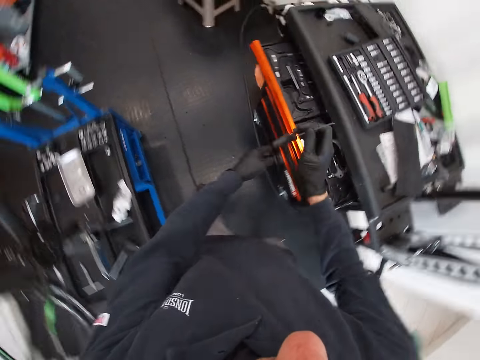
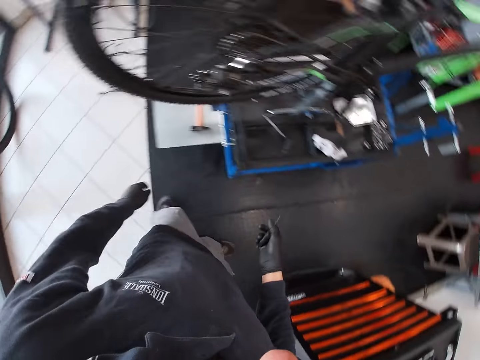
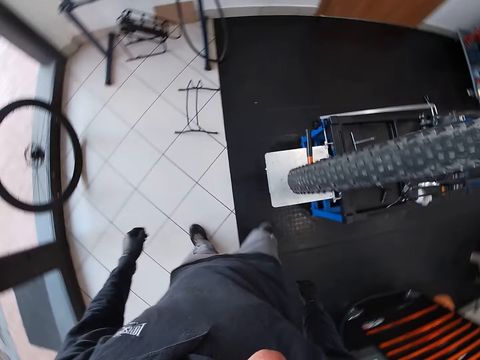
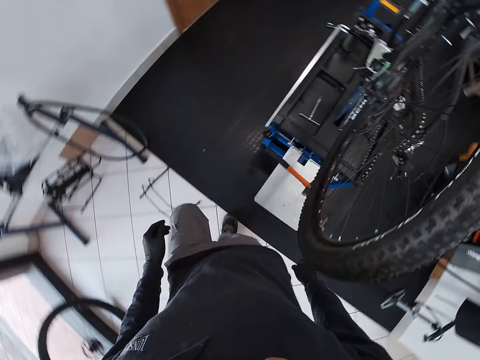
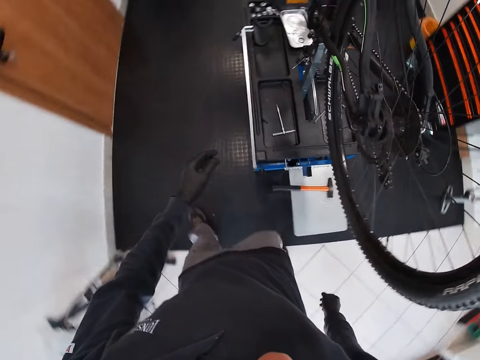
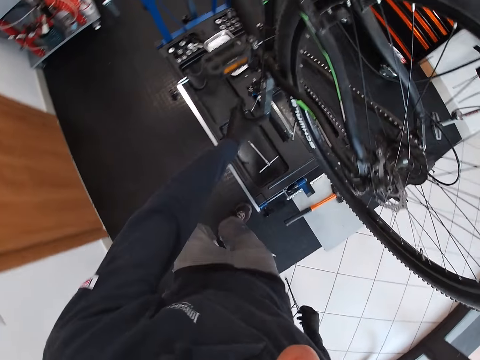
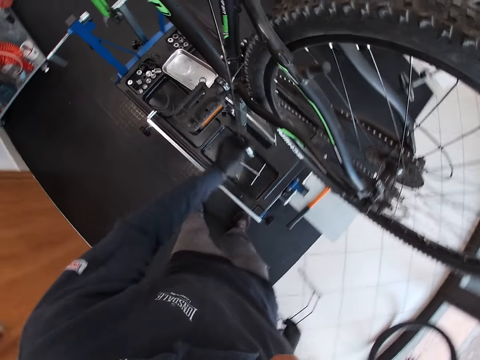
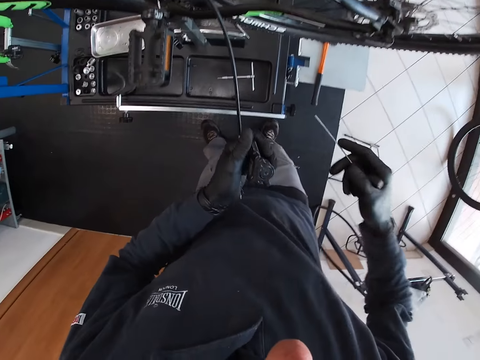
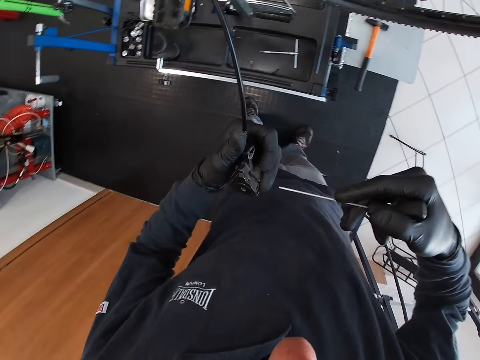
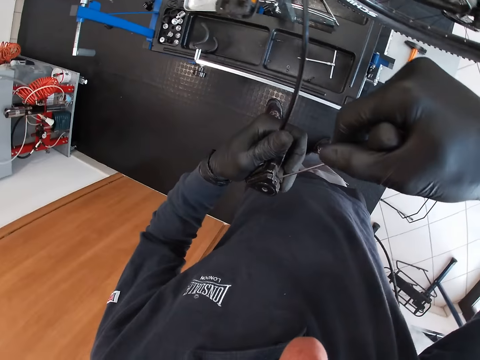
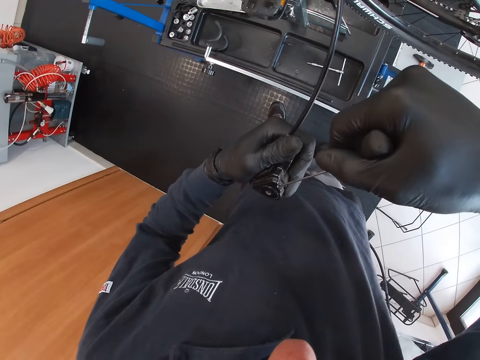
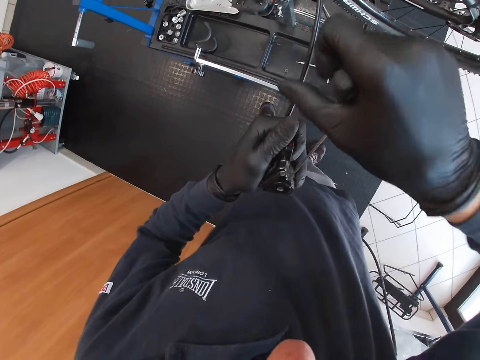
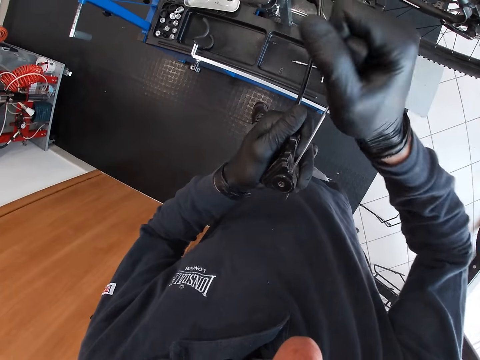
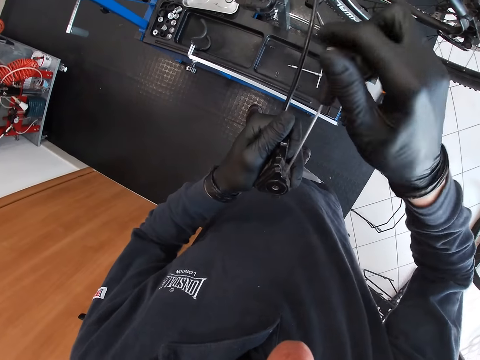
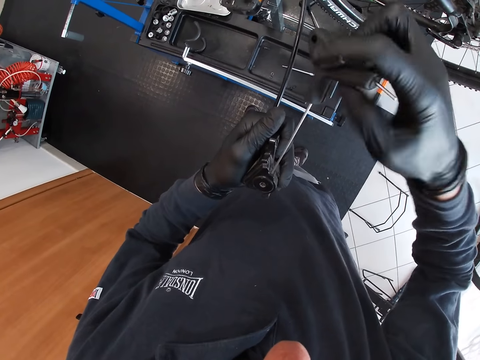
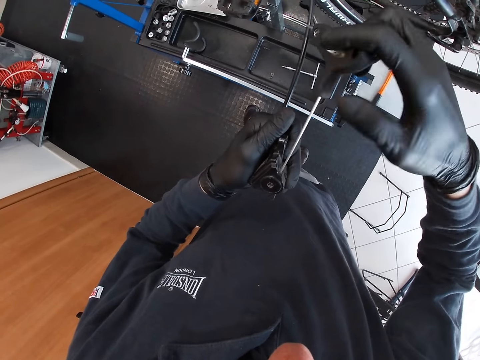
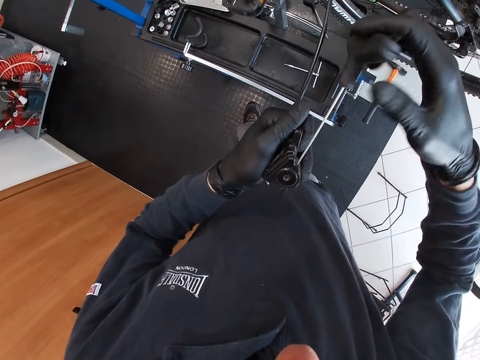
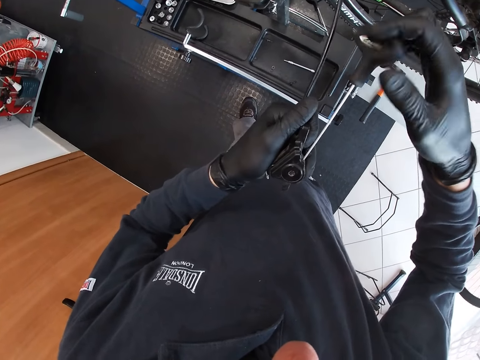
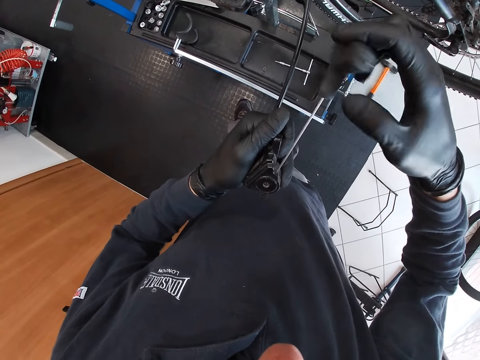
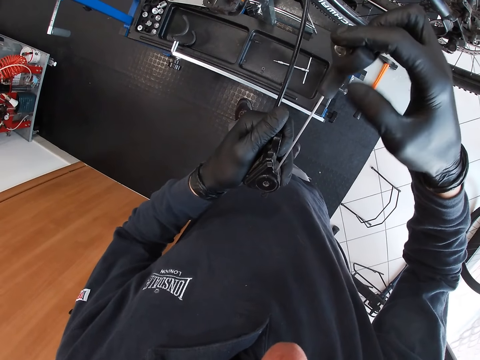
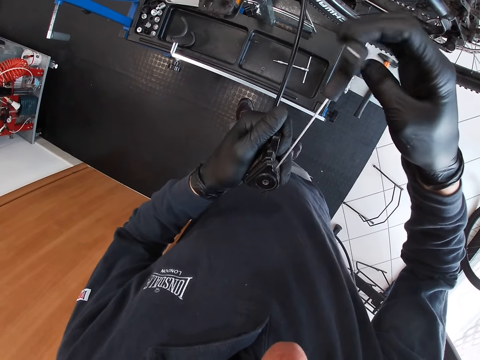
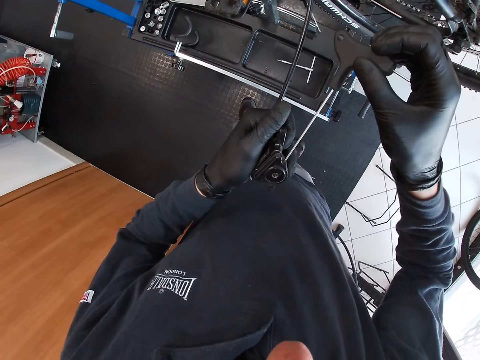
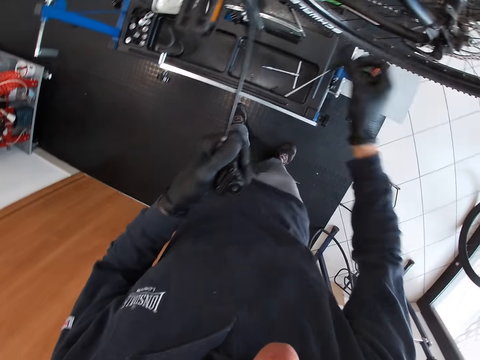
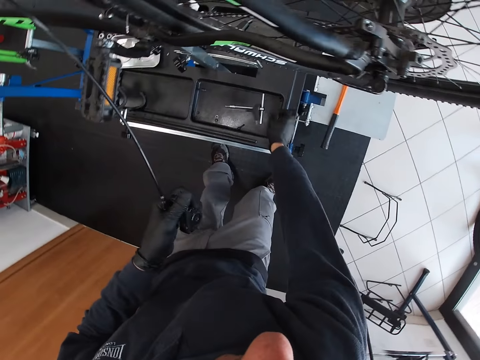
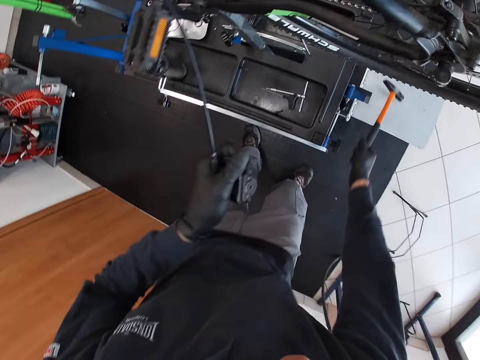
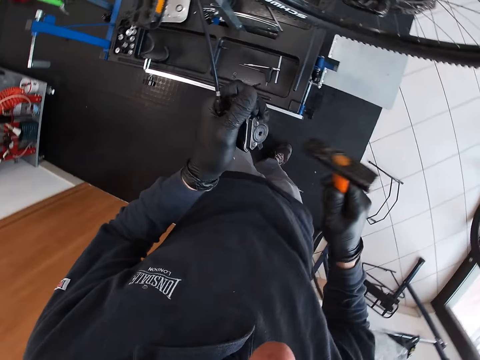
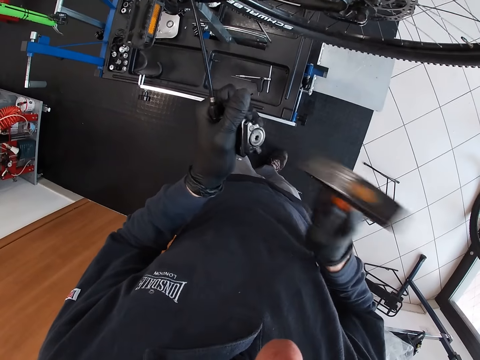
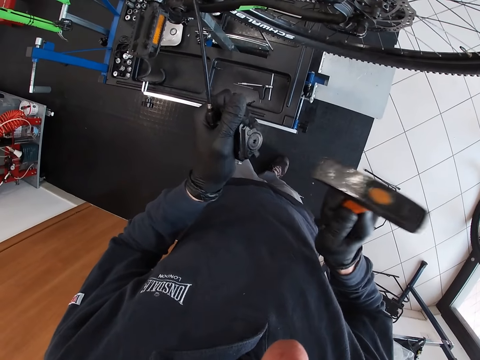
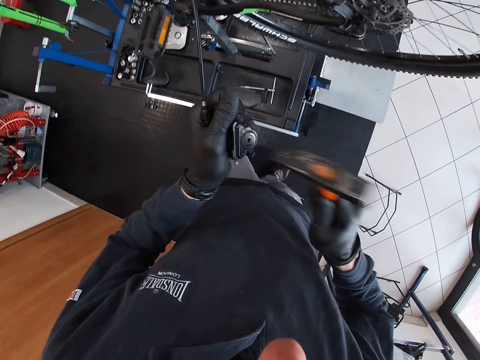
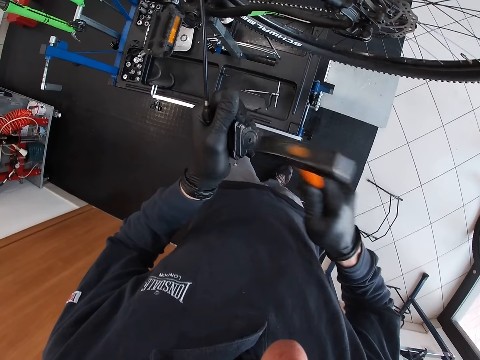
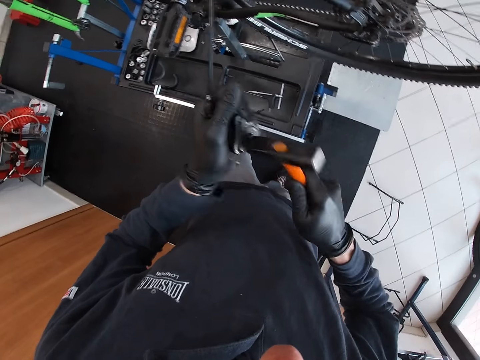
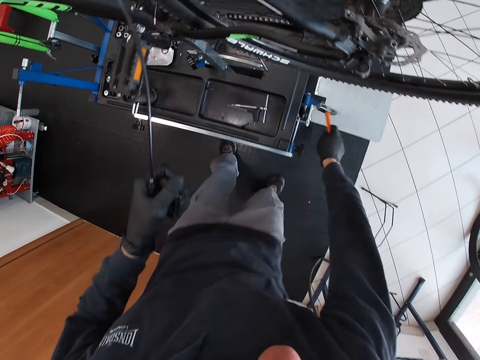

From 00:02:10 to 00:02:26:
The camera wearer closes the tools cabinet drawer with his left hand. He picks an Allan key from the drawer. He turns around and walks to the other side of the room. He holds the rear derailleur or brake pad with his left hand. He loosens a screw from the rear derailleur with a screwdriver in his right hand. He puts the Allan key on the brake pad. He opens a knob in the brake pad with the Allan key. He drops the screwdriver on the maintenance workbench with his right hand. He picks the hammer from the maintenance workbench with his right hand. He hits the rear derailleur with the hammer in his right hand.

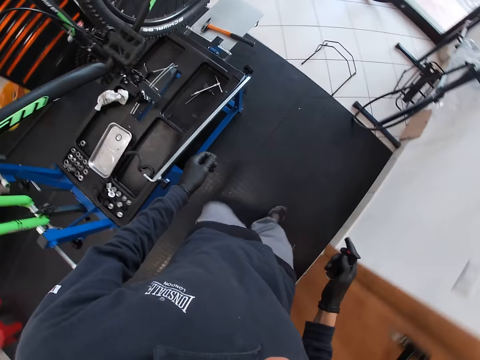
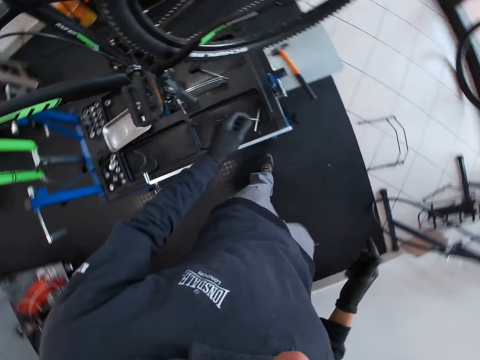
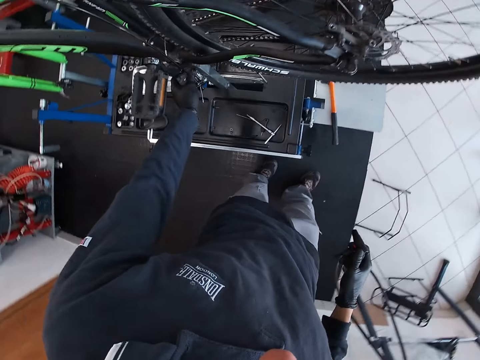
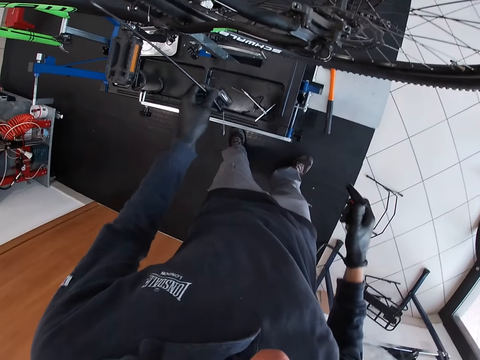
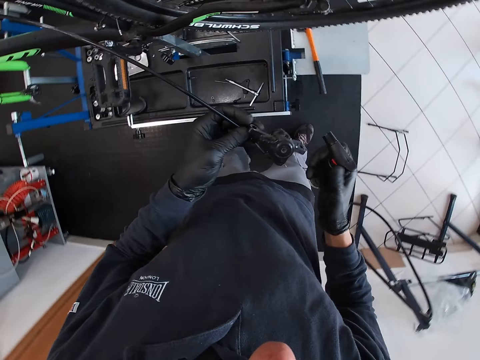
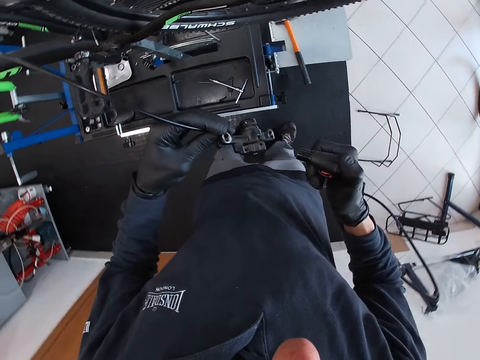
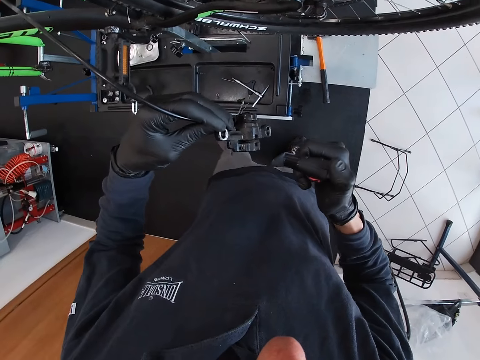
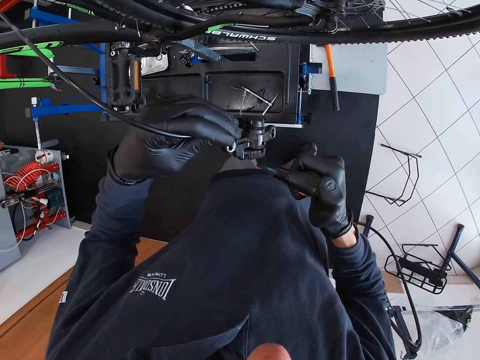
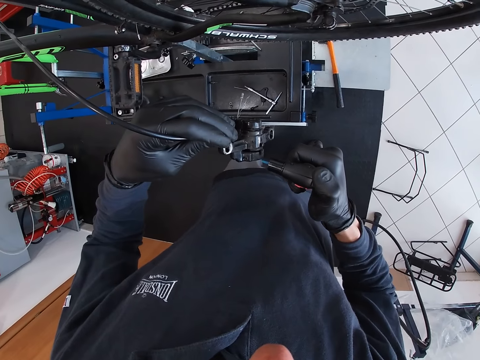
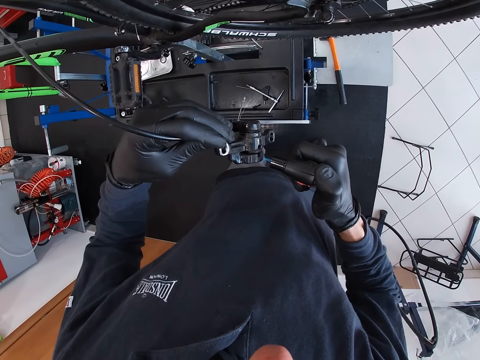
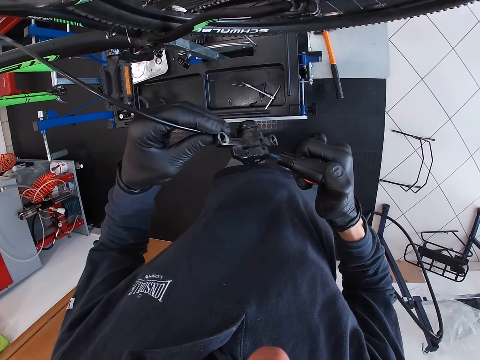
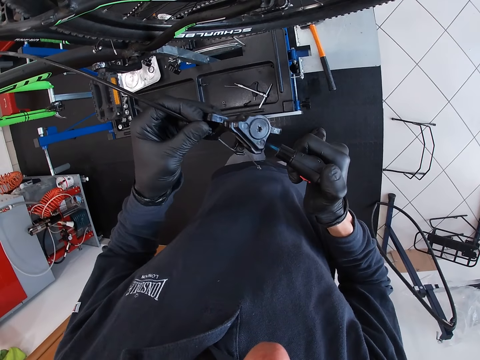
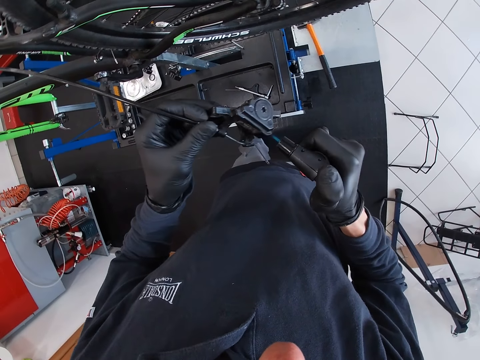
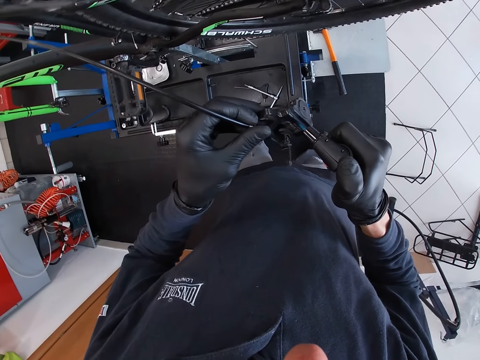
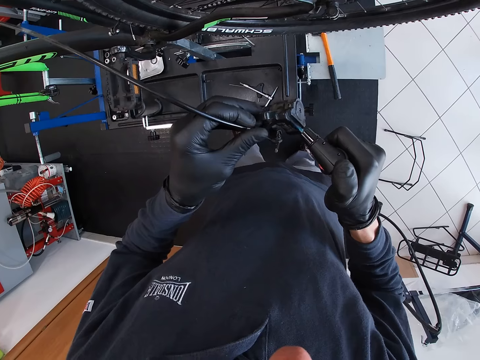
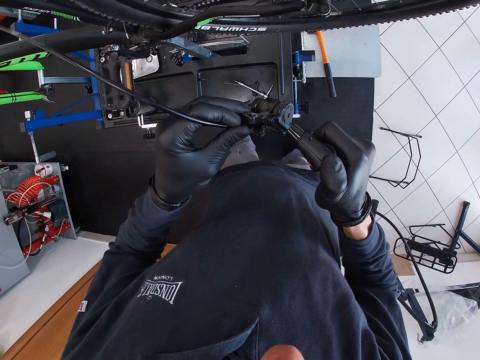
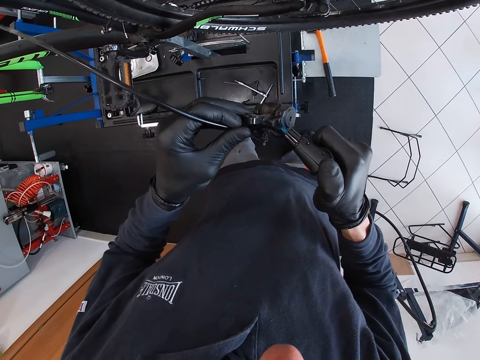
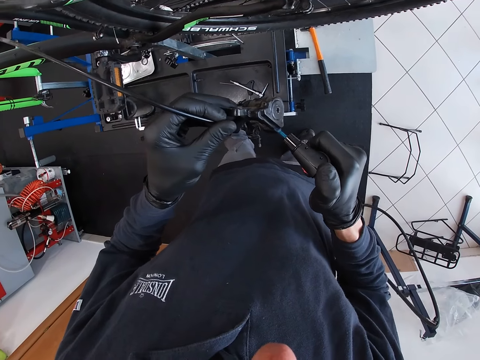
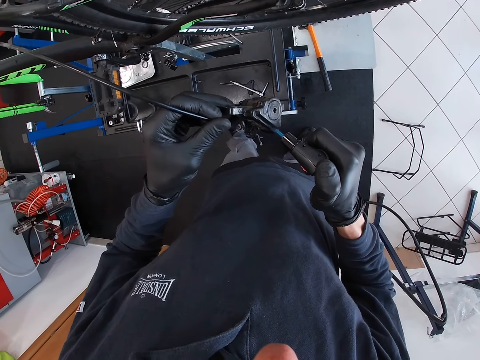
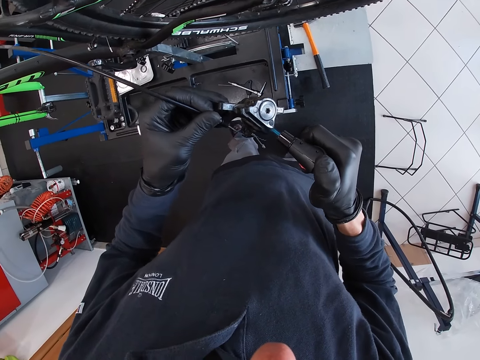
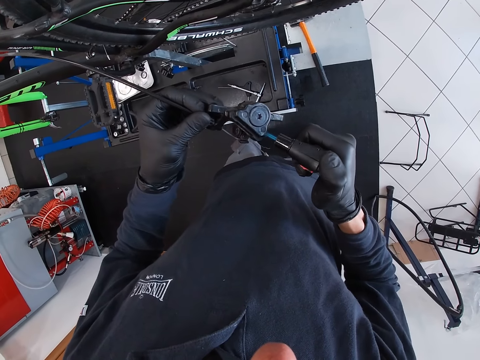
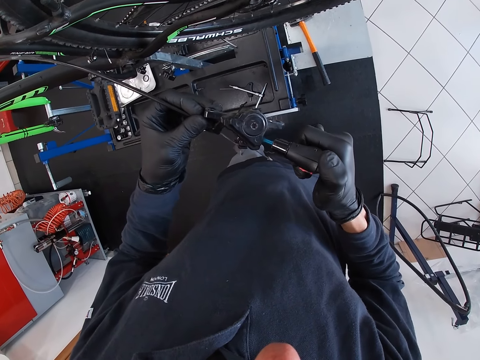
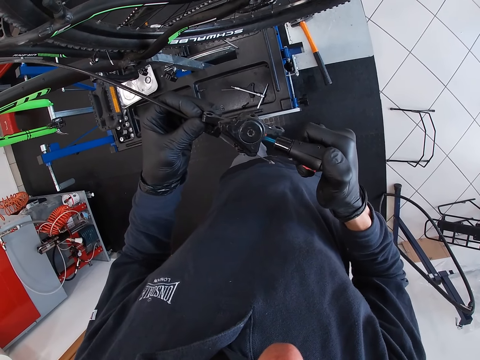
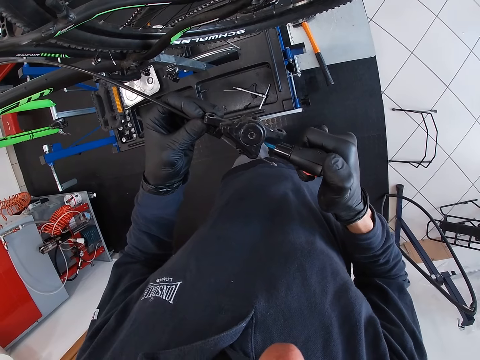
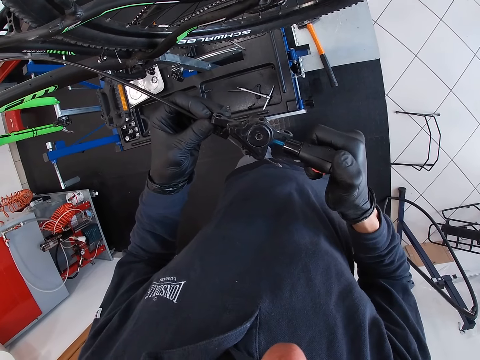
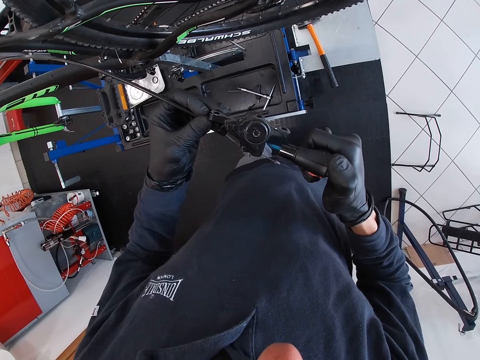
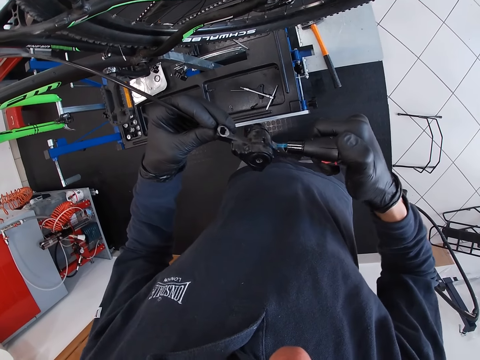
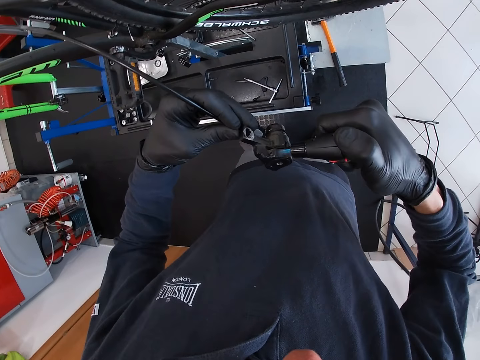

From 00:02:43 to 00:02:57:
The camera wearer holds the rear derailleur or brake pad with his left hand. He raises the brake pad. He lights the butane lighter torch with his right hand. He heats the rear derailleur with the butane lighter torch in his right hand.
